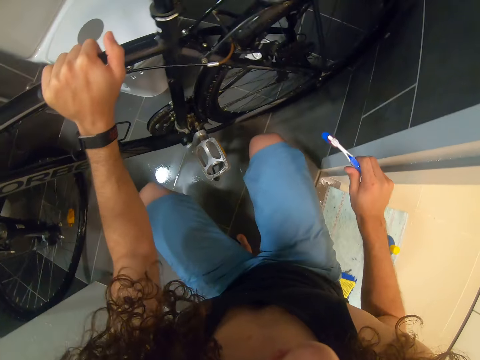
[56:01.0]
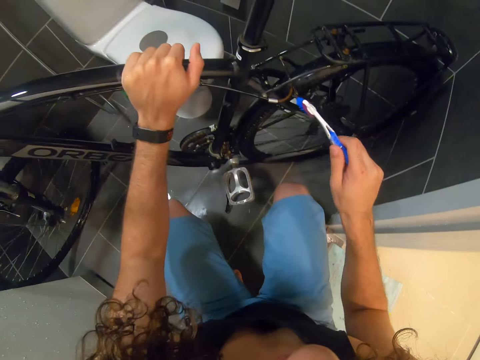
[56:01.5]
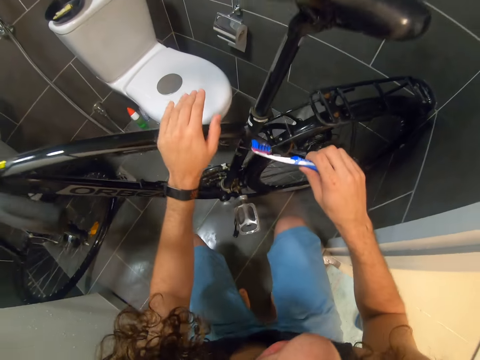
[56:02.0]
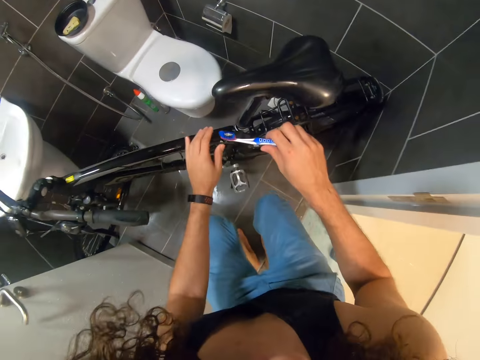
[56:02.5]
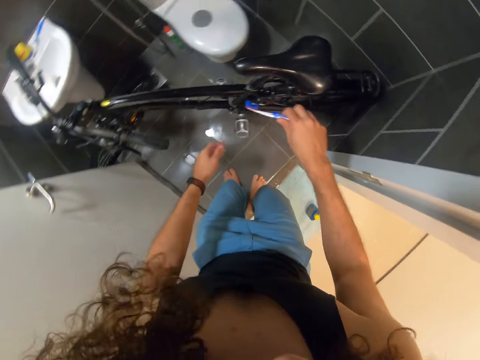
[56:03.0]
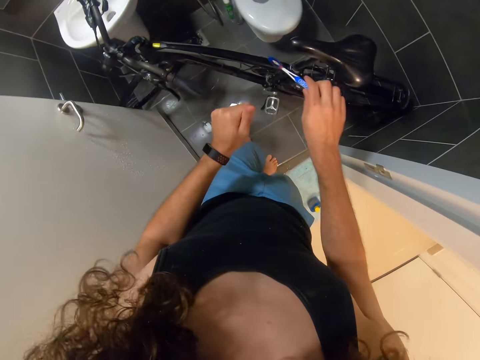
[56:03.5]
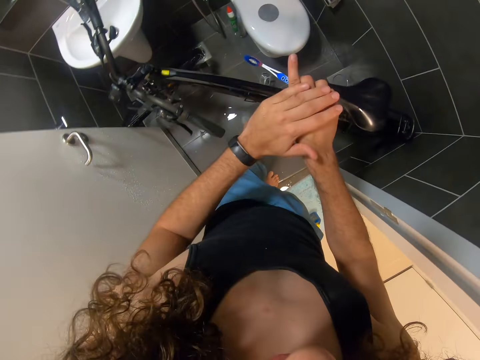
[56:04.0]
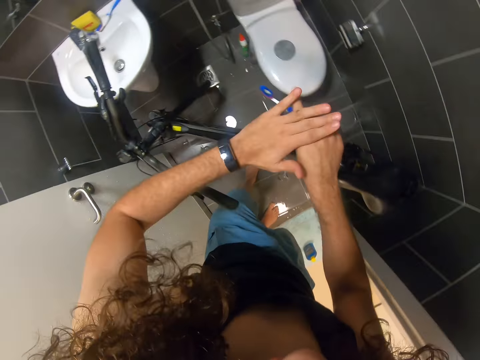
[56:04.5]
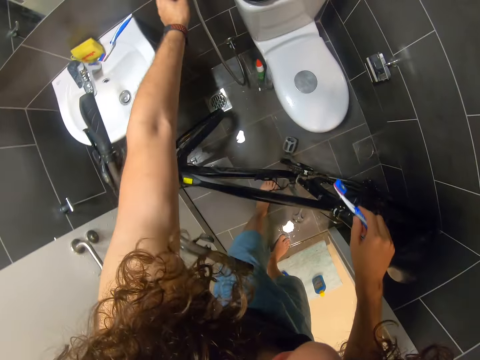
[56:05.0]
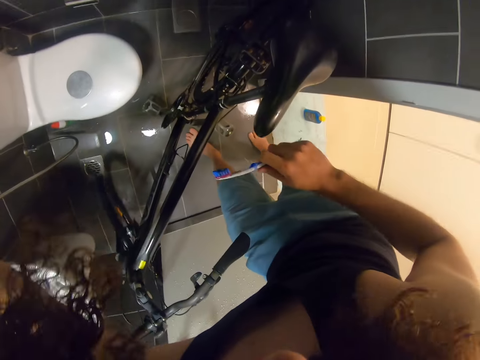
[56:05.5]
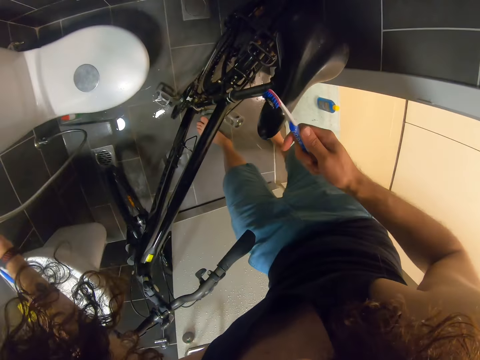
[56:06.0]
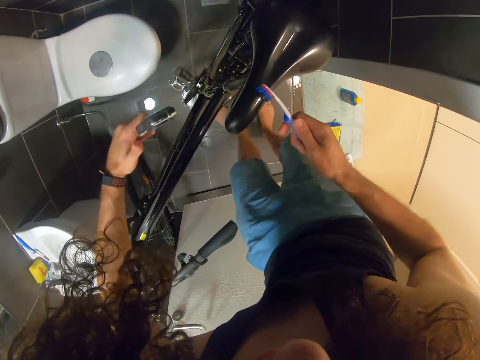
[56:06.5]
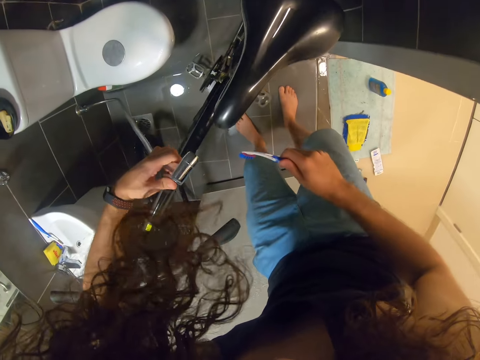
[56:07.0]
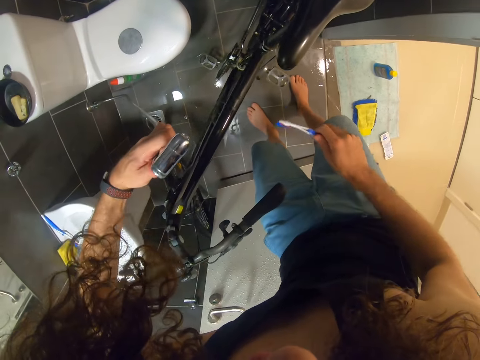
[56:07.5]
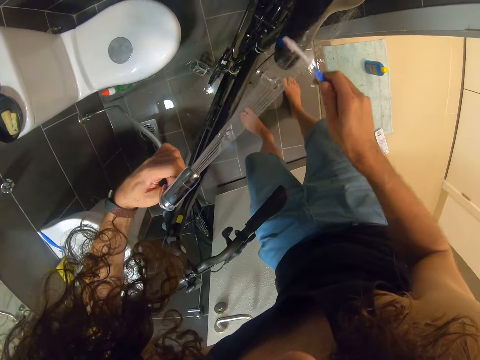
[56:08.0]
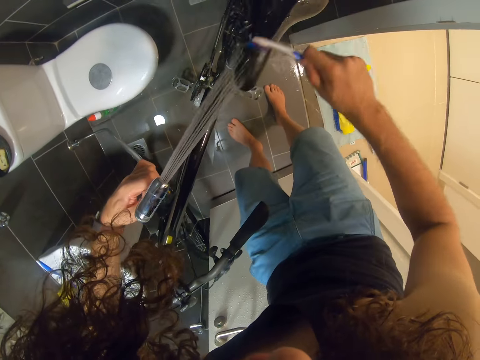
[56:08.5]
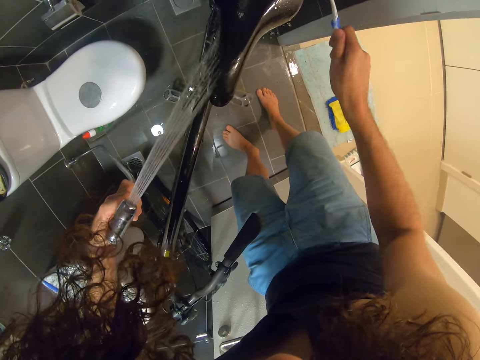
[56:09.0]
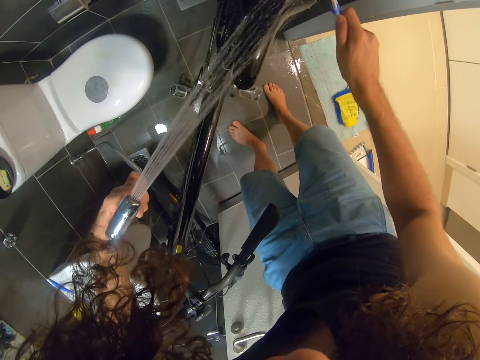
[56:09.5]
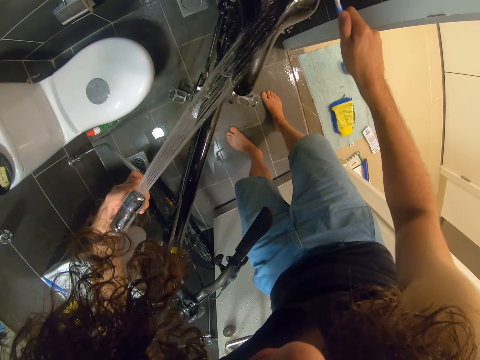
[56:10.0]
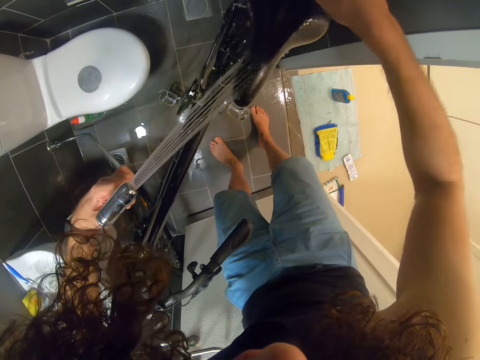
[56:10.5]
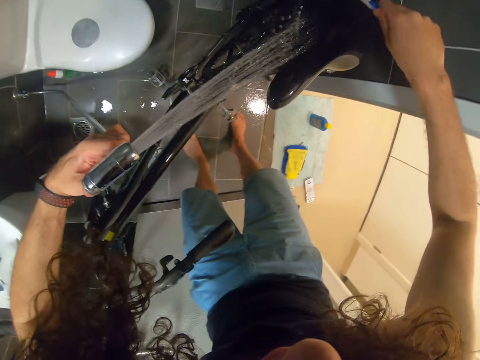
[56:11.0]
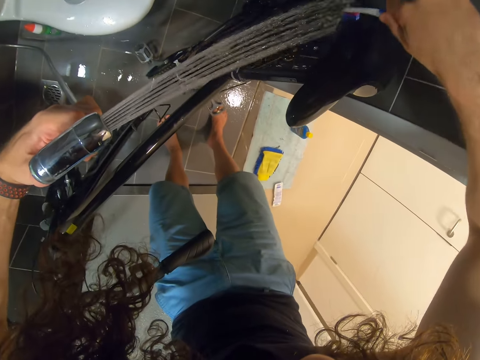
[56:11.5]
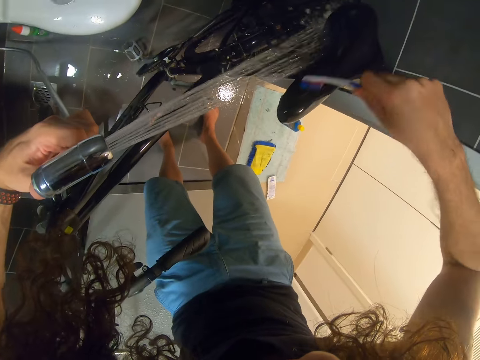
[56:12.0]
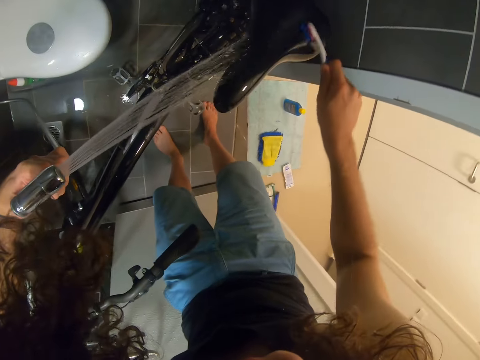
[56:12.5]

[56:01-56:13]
The camera wearer looks around. They wipe a hand. They pick up a hose pipe. They turn on the faucet. They wash the saddle.

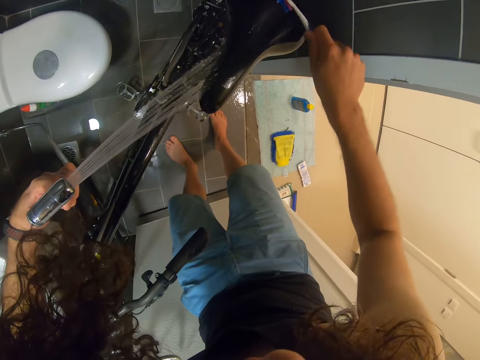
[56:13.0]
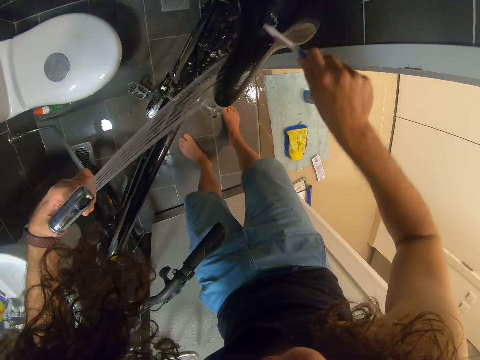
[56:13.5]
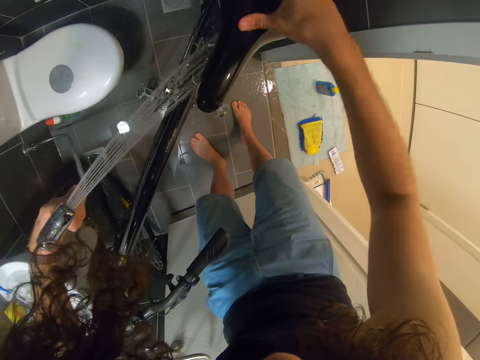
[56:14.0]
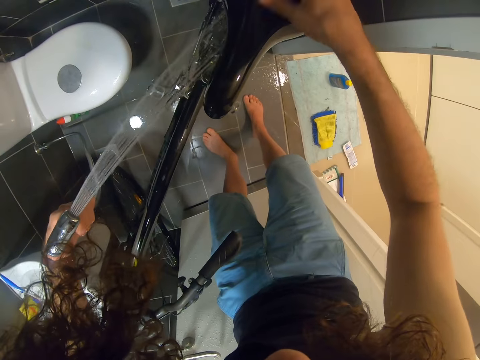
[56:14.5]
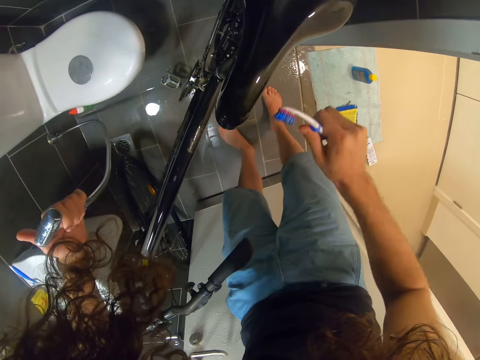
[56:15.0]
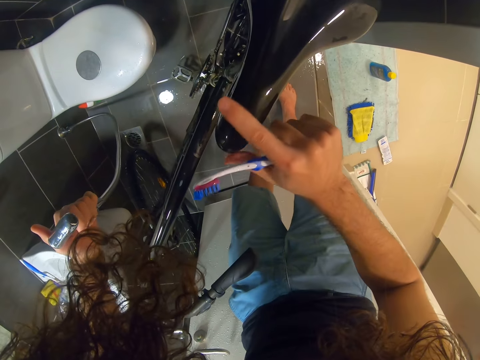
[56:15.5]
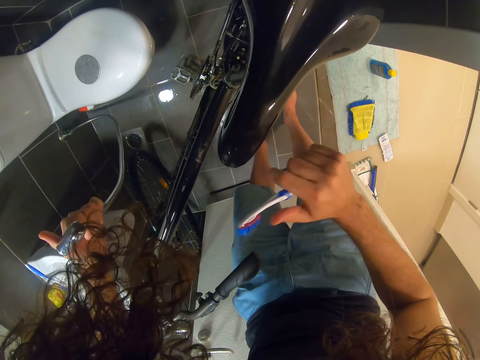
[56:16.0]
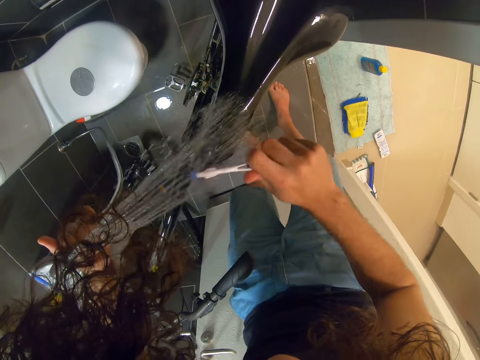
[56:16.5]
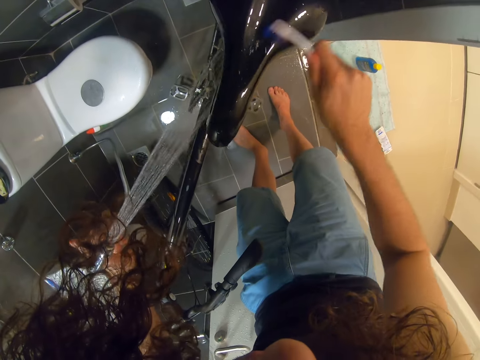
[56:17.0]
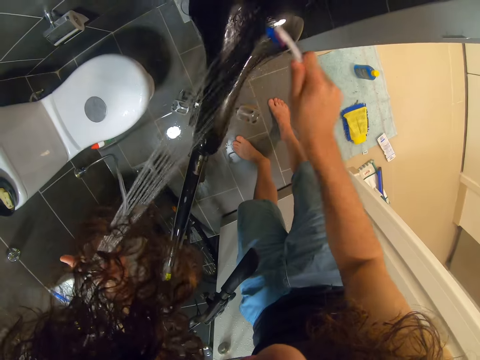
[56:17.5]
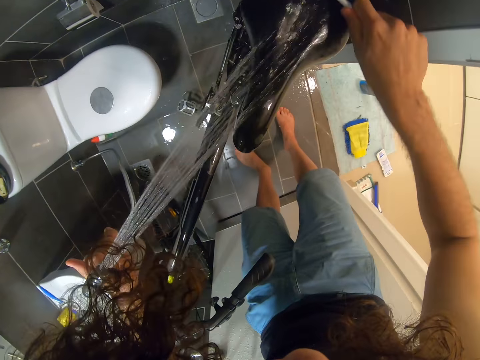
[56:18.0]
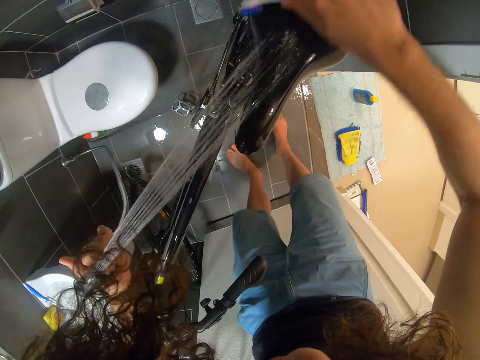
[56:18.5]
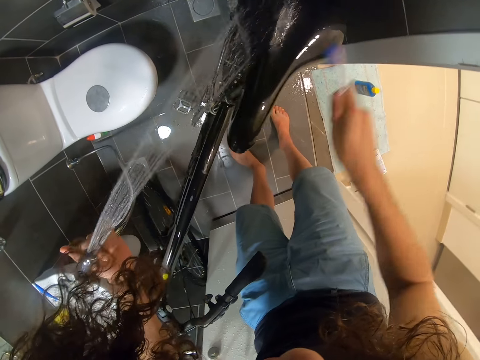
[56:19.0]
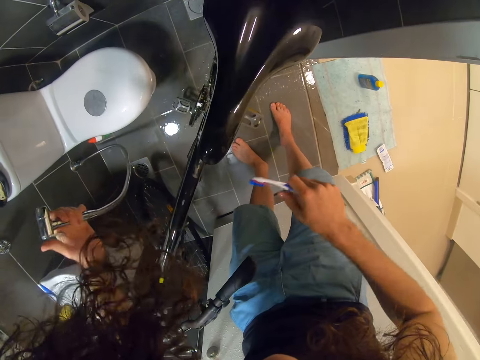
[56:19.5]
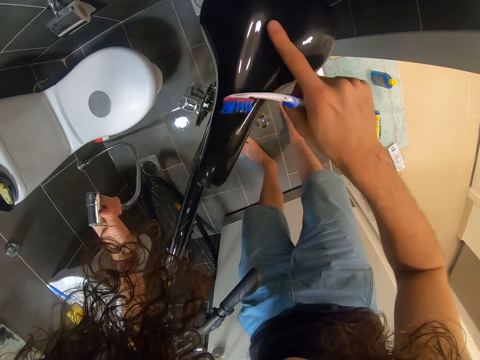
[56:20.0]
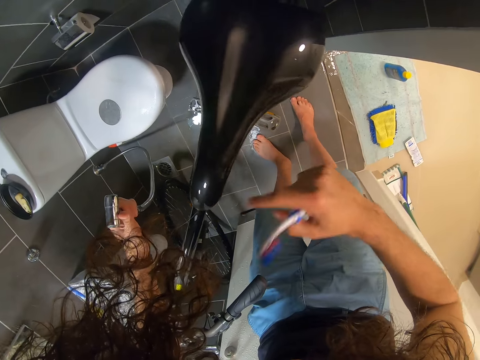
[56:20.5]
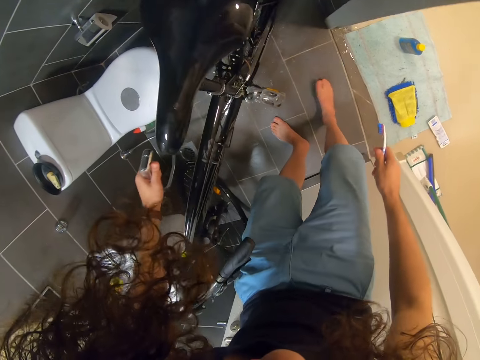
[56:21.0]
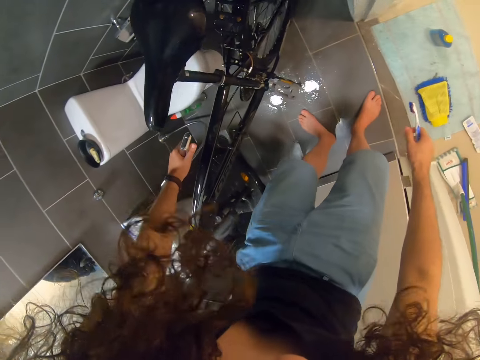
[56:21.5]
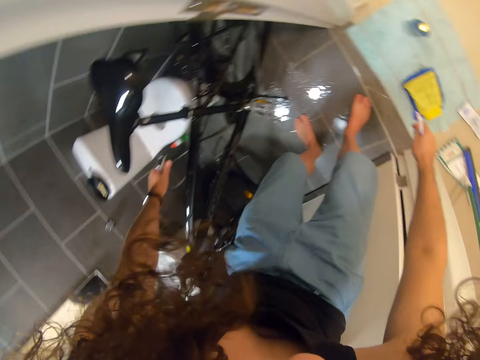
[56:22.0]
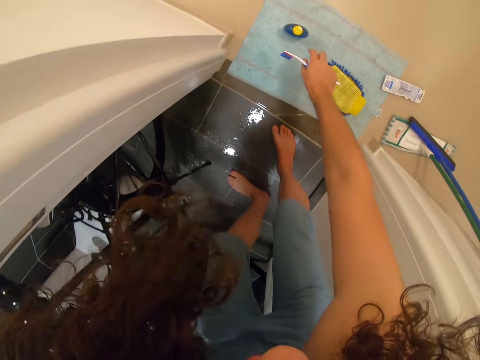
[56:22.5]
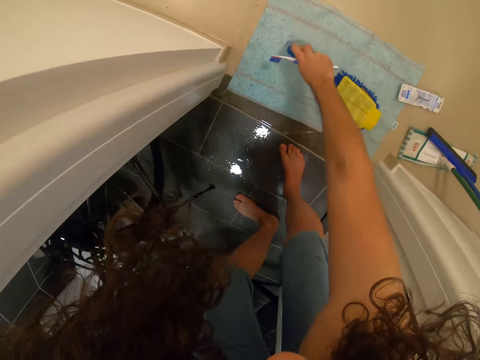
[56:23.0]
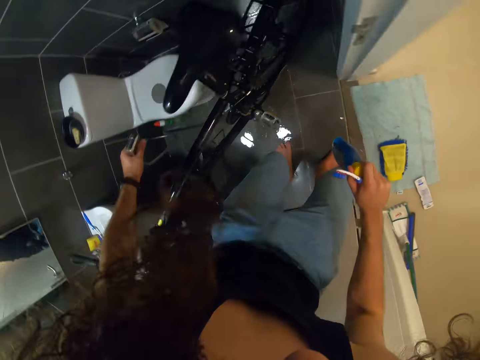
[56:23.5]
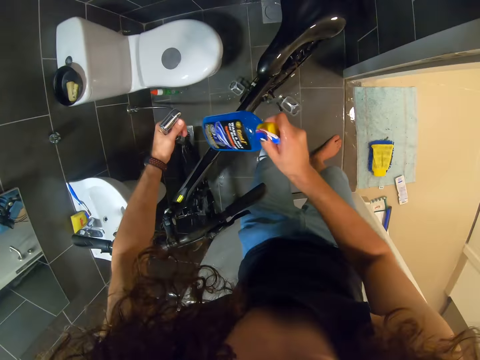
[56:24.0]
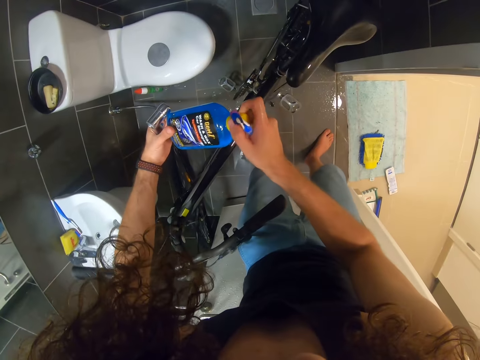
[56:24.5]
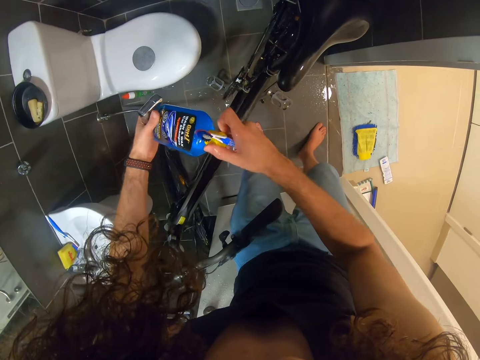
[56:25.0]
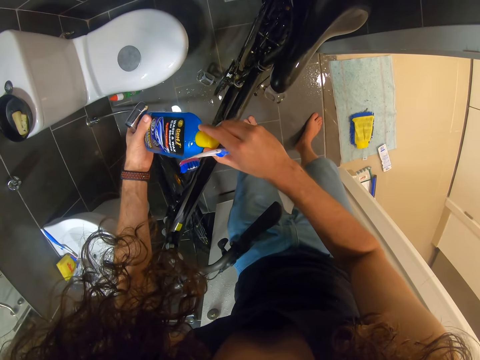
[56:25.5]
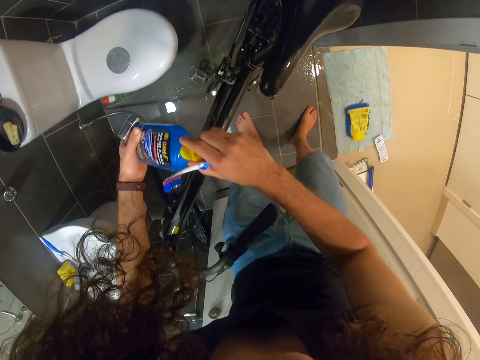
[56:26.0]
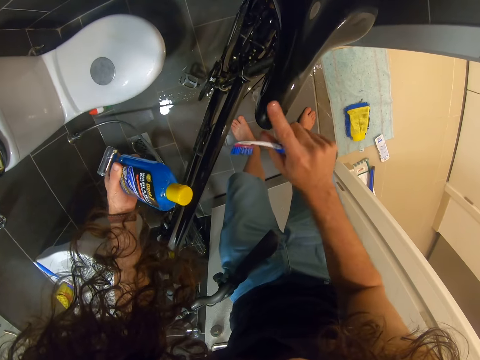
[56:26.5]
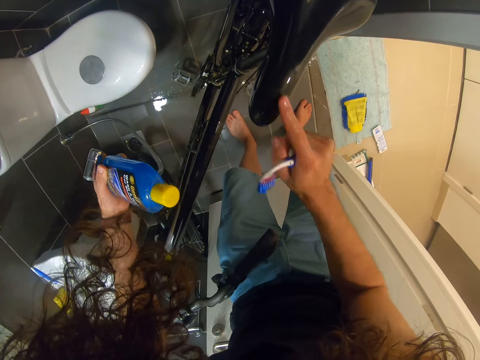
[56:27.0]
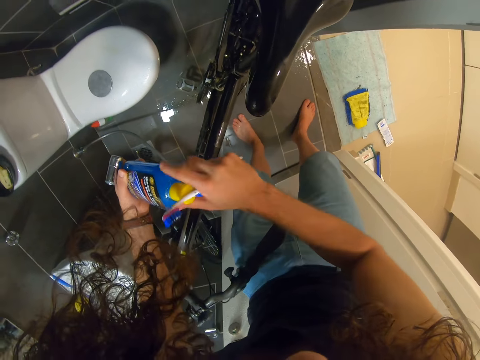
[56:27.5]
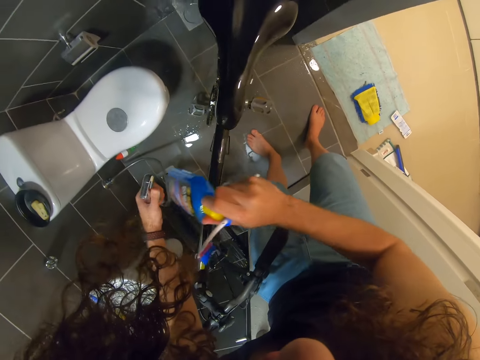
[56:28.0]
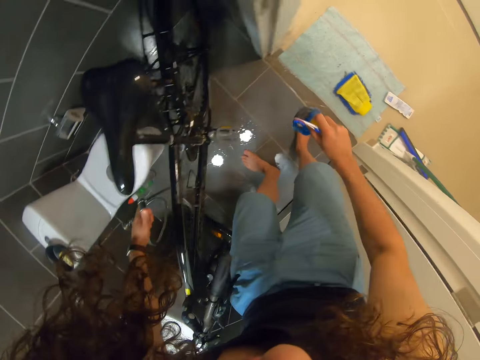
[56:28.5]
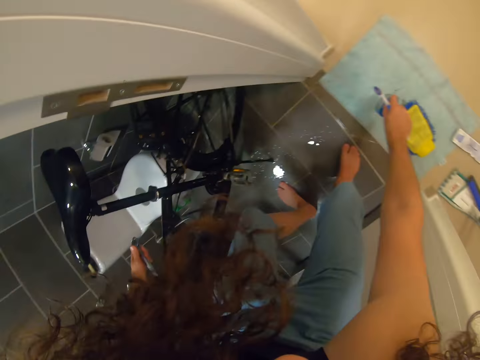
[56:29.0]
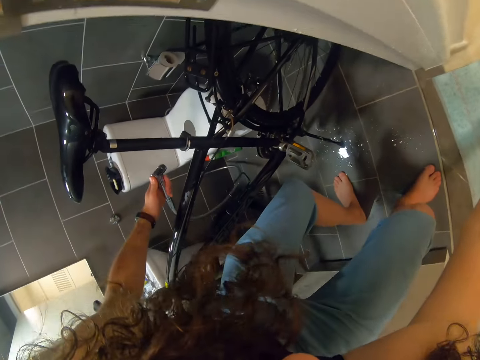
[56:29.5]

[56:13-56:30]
The camera wearer touches the saddle. They wash the saddle. They touch the saddle. They pick up a bottle of car shampoo. They hold the bottle of shampoo with both hands. They touch the saddle. They drop the bottle of shampoo.
